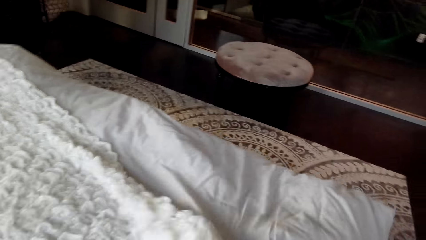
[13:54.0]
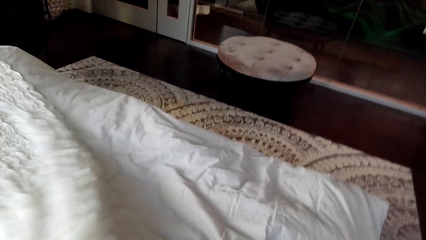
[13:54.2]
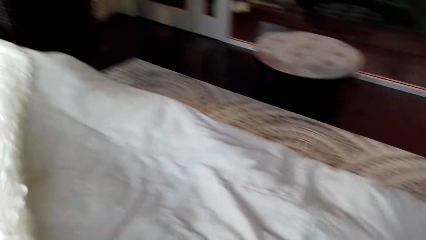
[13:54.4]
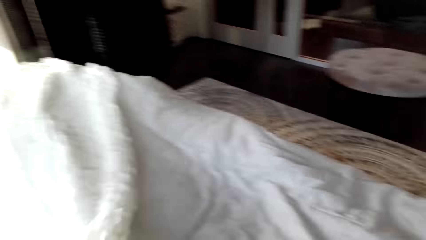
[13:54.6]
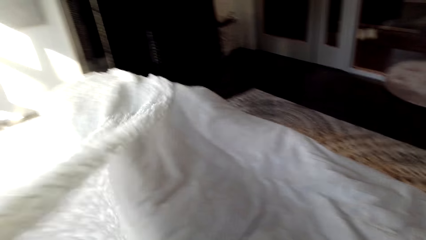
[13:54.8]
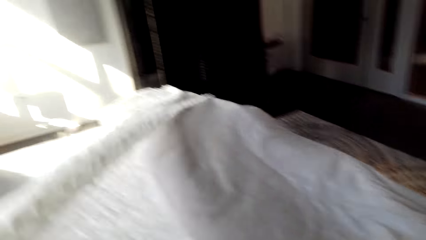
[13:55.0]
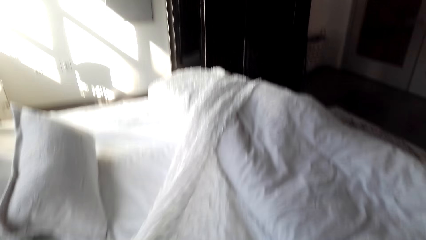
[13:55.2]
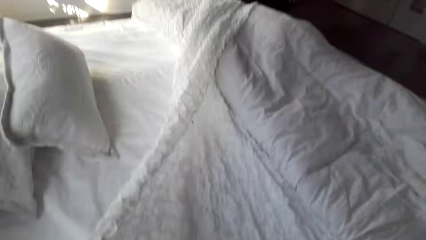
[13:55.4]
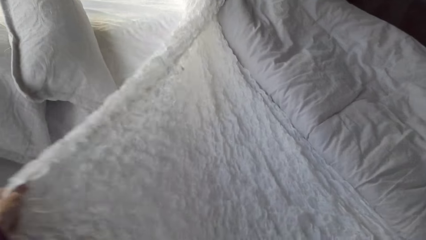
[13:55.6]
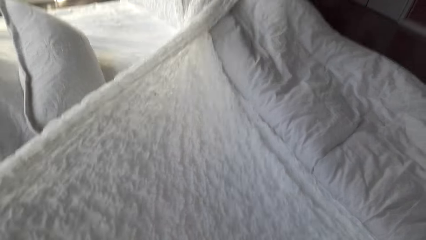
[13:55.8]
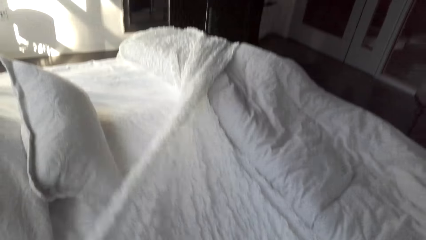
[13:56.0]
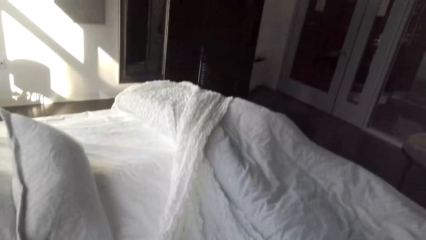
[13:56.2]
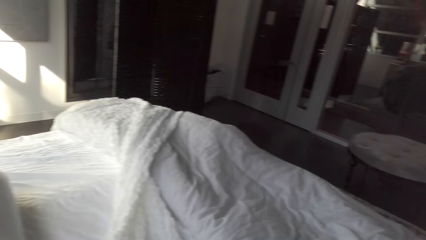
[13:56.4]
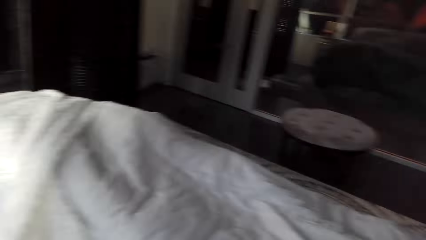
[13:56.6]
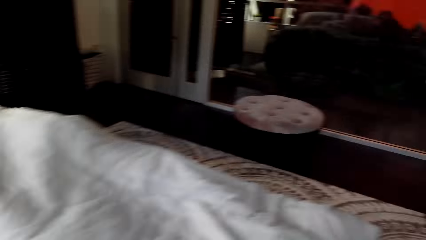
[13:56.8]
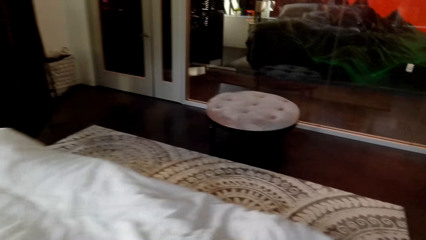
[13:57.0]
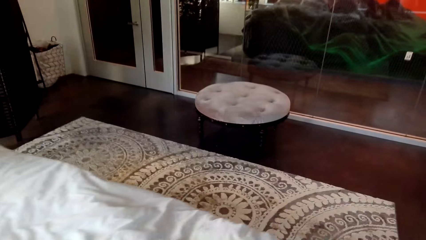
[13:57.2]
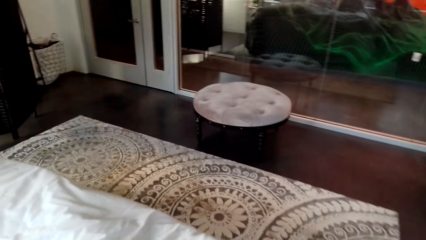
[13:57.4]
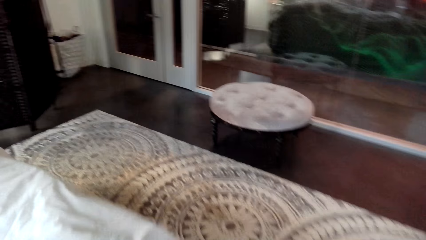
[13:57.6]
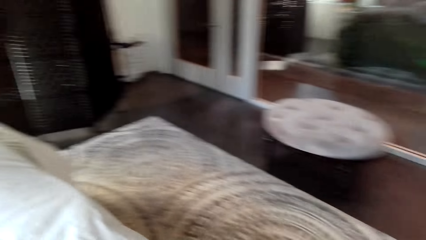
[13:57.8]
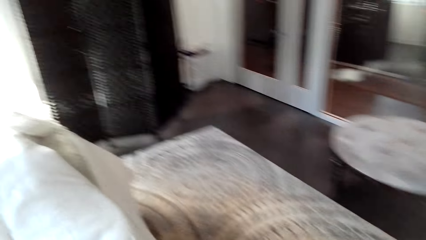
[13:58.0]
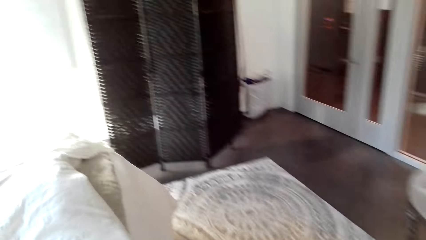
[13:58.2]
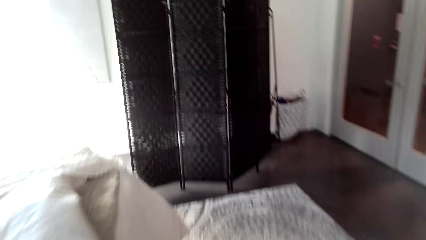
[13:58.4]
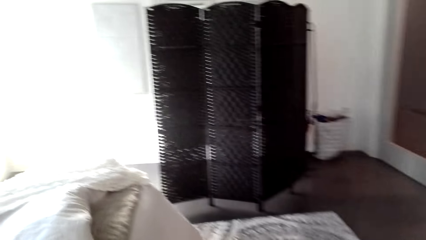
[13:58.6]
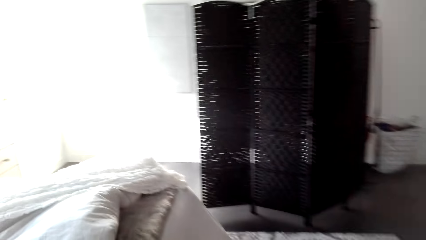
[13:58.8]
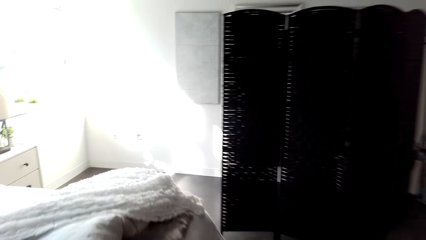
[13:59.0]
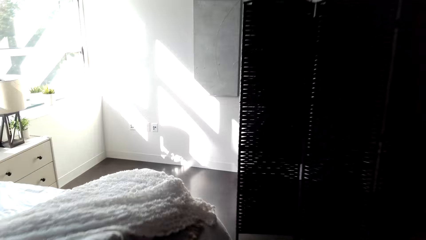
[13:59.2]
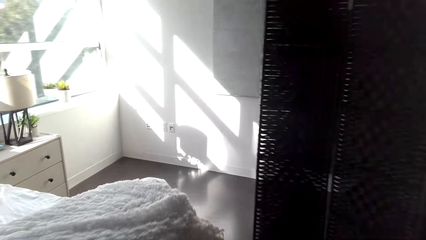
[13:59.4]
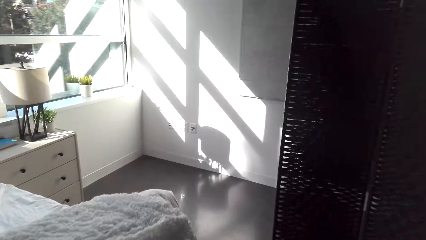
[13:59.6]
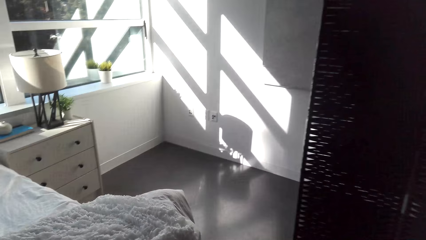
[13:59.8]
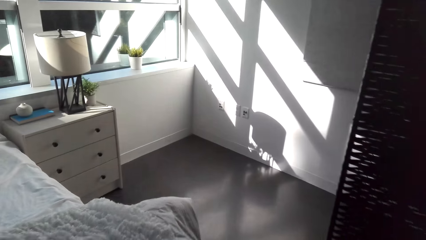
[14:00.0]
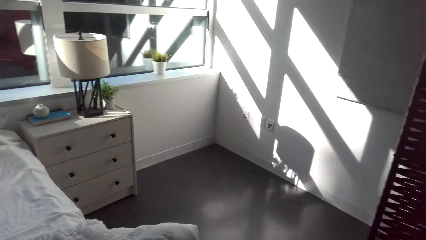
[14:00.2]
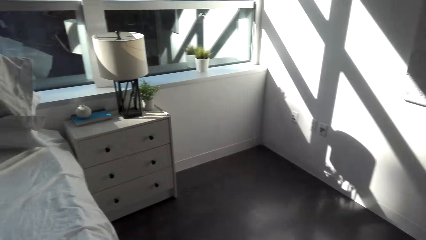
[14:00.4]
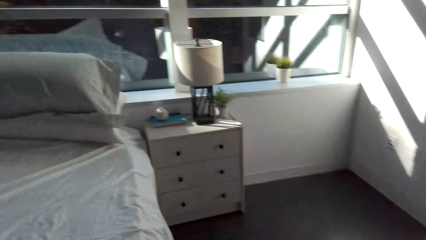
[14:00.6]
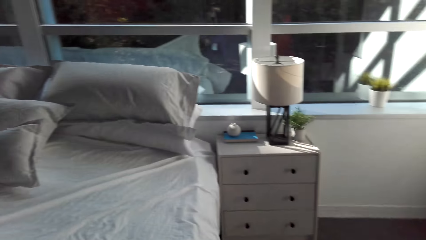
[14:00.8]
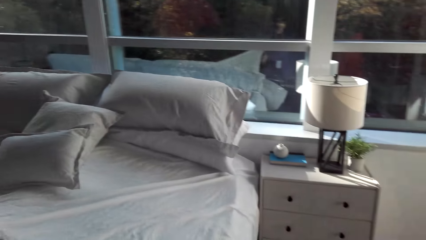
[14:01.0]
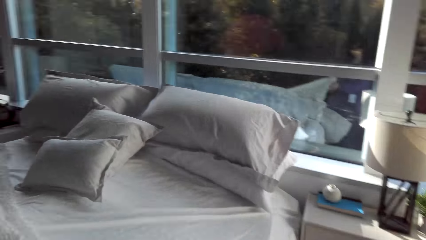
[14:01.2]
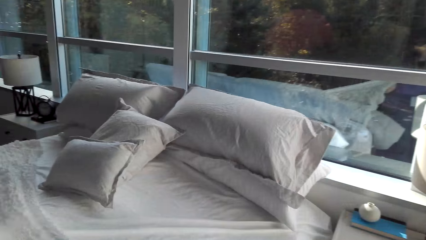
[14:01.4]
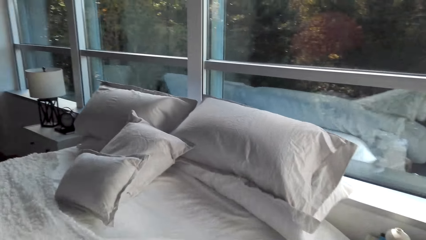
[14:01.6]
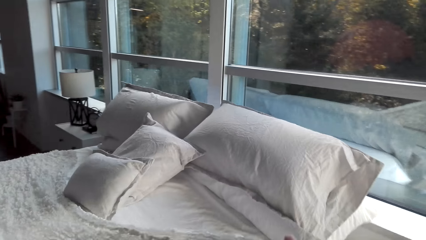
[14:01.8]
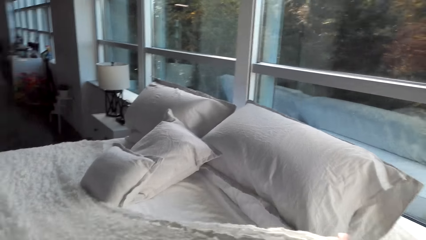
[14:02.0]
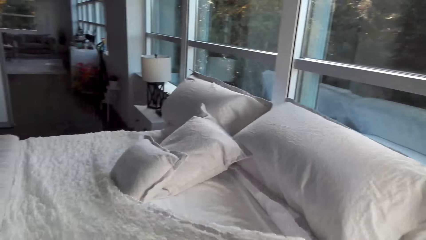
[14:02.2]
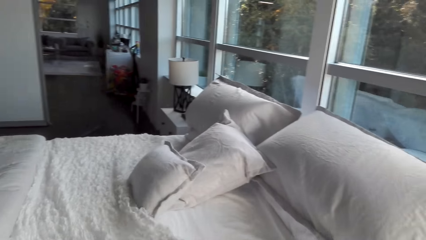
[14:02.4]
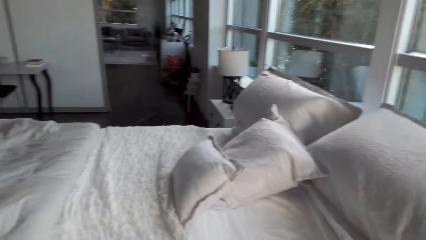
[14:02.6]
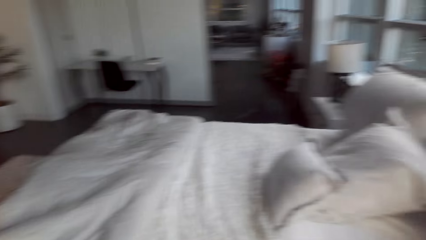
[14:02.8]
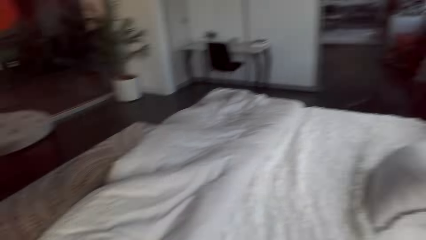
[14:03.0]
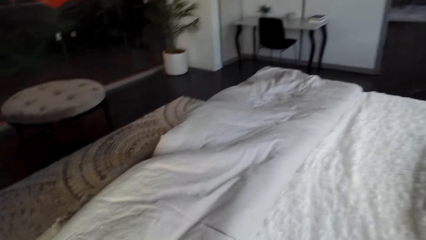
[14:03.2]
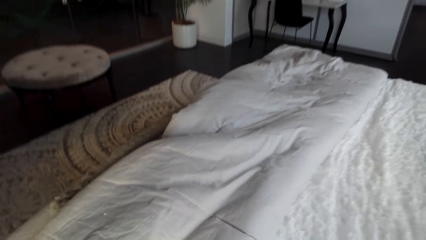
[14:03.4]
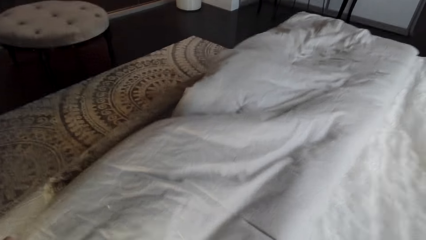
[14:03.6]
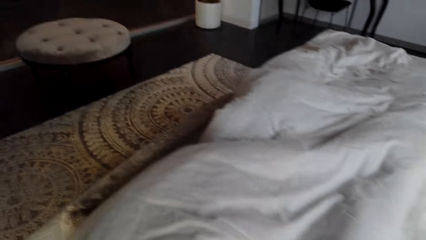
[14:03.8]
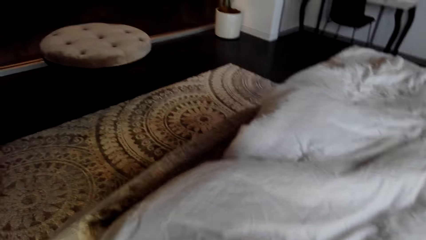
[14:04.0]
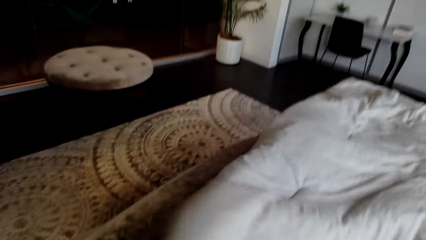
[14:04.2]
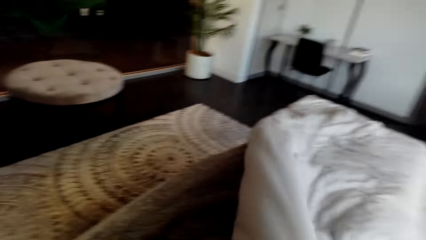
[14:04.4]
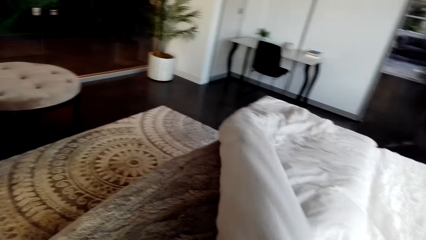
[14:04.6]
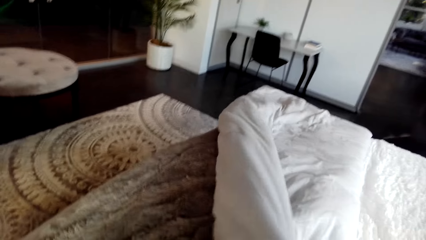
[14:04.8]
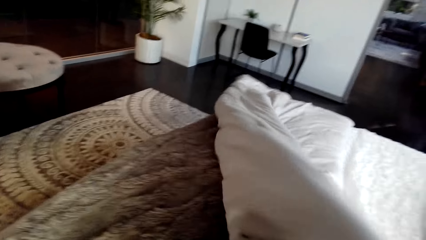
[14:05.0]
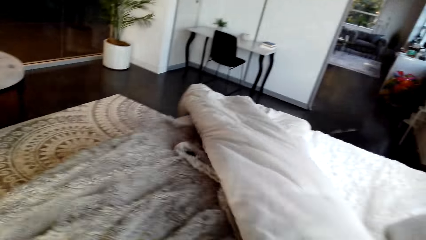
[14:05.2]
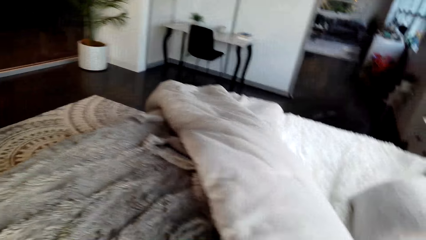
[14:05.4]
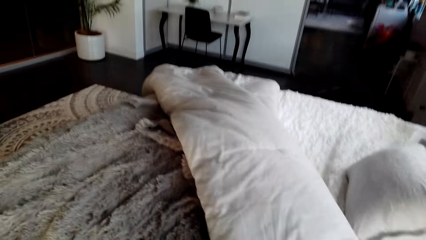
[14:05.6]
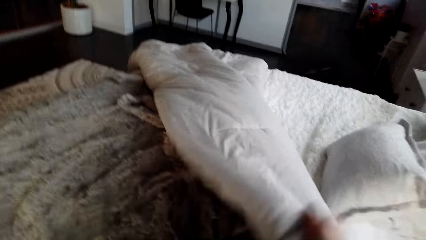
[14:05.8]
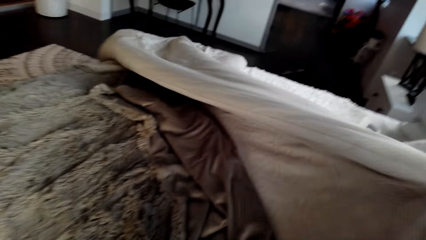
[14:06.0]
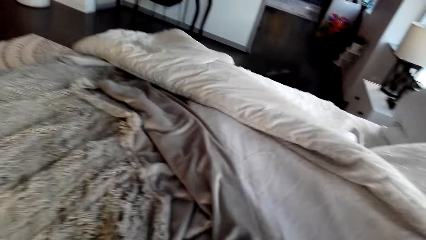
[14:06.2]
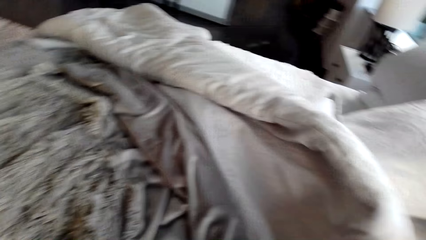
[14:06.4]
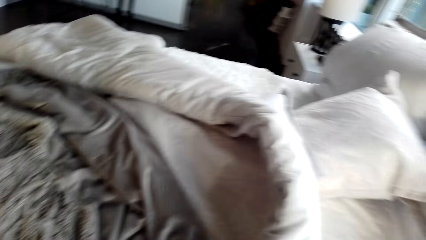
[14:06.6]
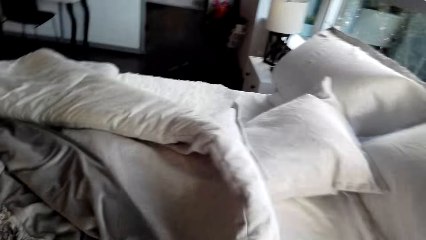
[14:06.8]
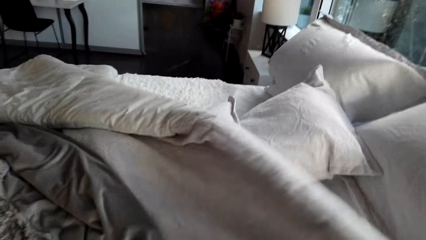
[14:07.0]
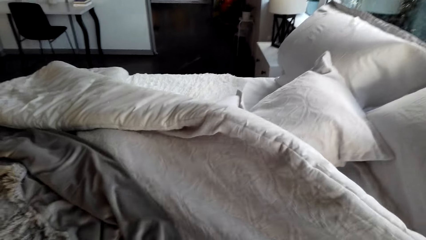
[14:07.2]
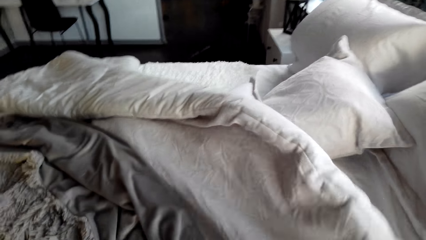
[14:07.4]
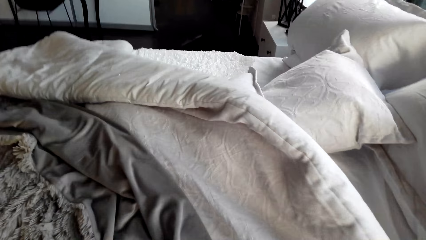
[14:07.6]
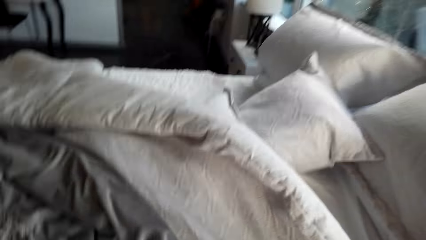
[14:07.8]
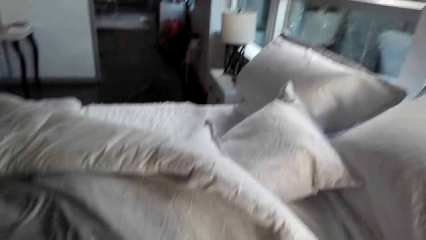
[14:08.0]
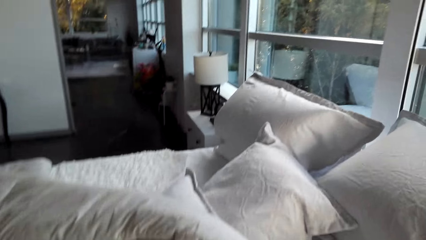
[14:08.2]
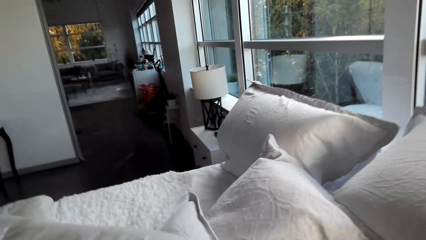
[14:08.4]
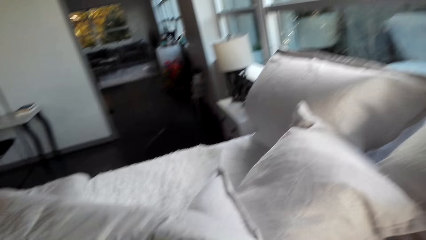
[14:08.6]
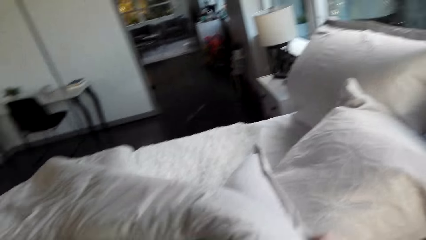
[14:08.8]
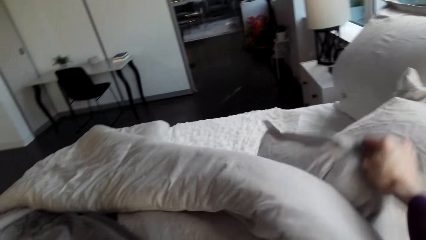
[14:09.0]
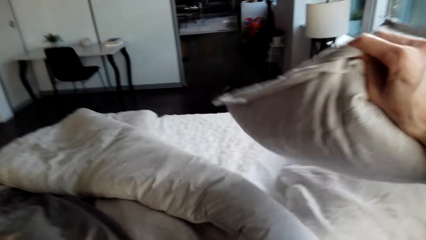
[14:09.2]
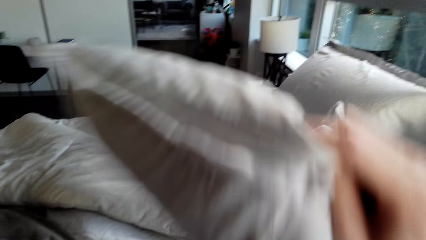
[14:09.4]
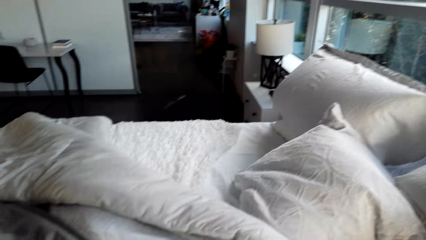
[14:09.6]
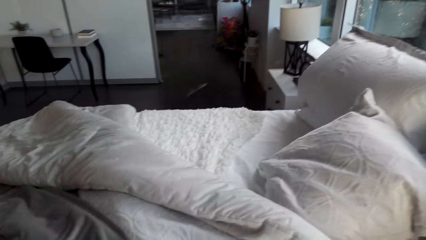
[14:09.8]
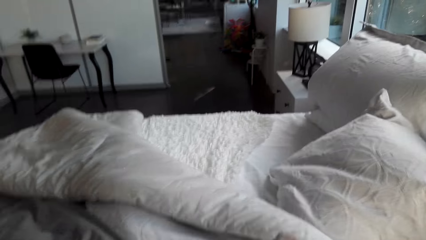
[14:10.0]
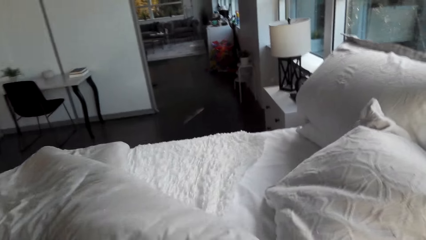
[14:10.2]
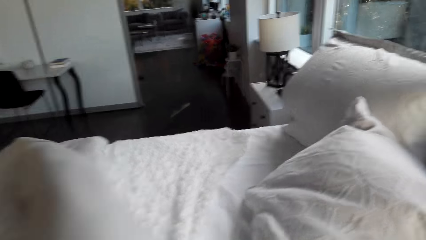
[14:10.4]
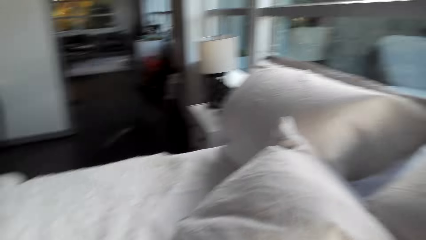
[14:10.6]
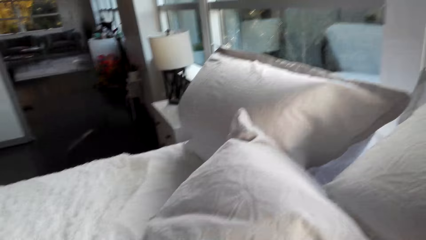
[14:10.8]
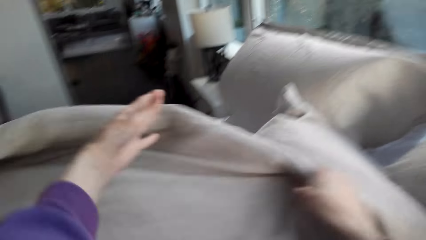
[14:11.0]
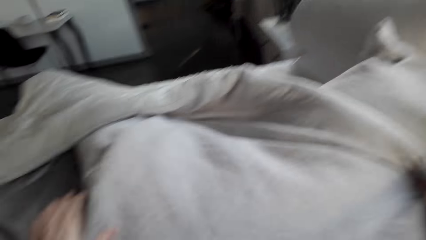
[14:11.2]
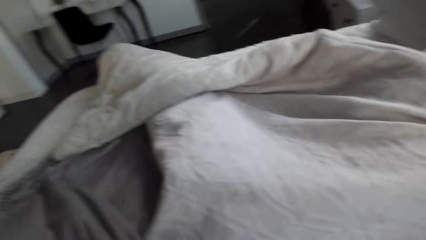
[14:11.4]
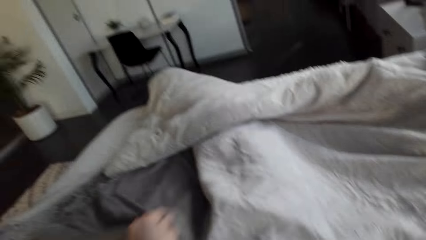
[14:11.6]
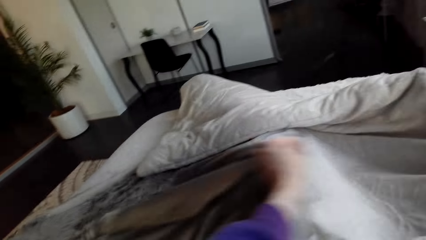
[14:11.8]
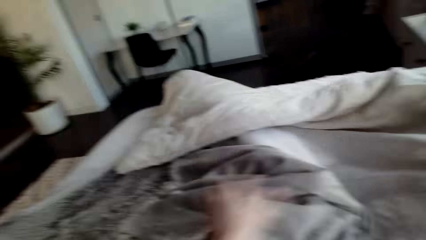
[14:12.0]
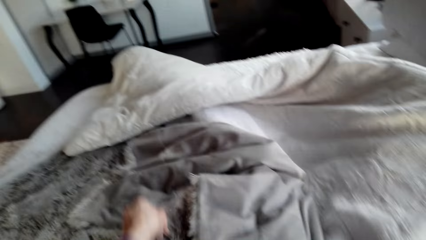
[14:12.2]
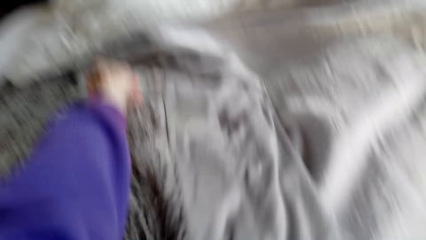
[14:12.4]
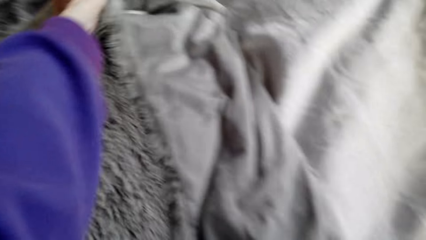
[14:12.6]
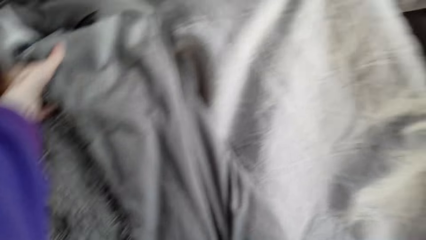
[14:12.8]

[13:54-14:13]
The camera wearer spreads the fabric on the bed. They walk beside the bed. They spread the fabric on the bed. They move a duvet on the bed. They spread the bed in the room. They move a pillow on the bed. They make the bed.
